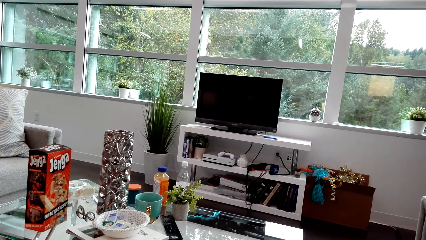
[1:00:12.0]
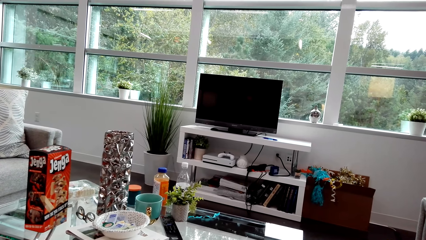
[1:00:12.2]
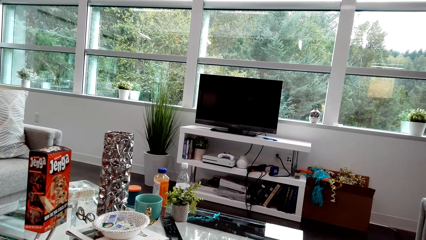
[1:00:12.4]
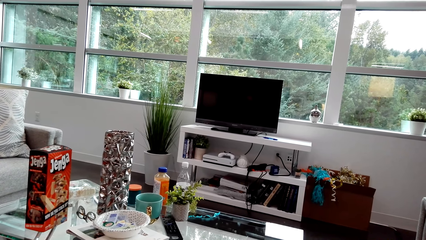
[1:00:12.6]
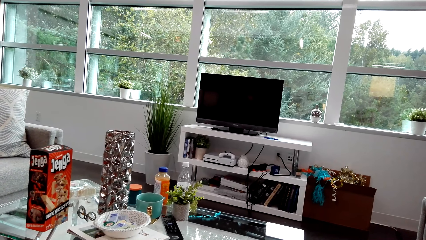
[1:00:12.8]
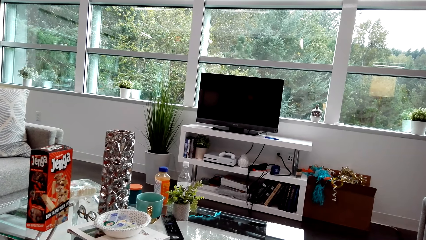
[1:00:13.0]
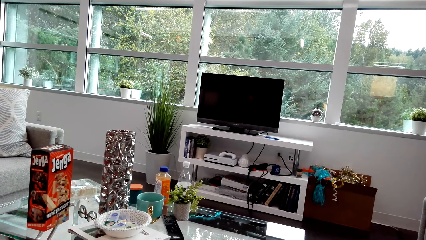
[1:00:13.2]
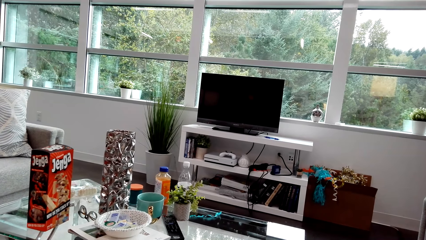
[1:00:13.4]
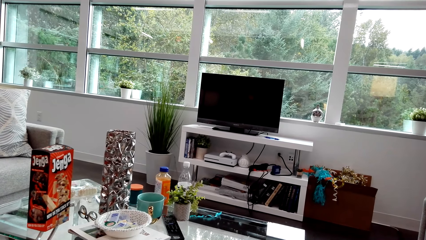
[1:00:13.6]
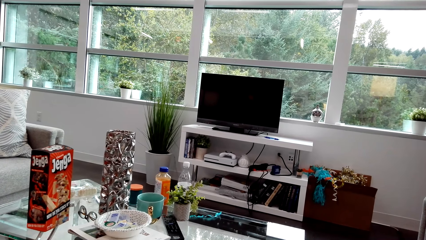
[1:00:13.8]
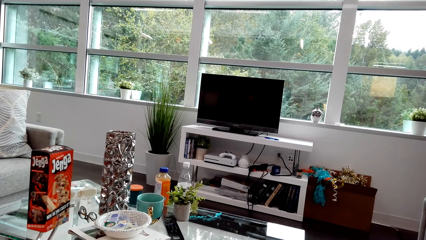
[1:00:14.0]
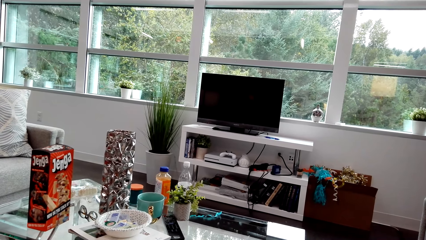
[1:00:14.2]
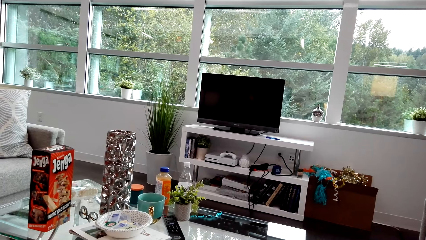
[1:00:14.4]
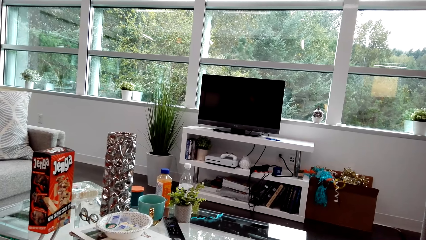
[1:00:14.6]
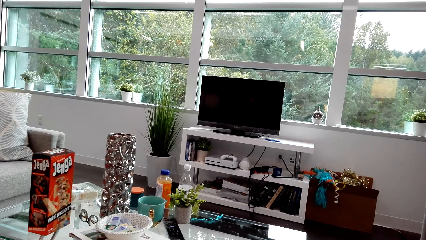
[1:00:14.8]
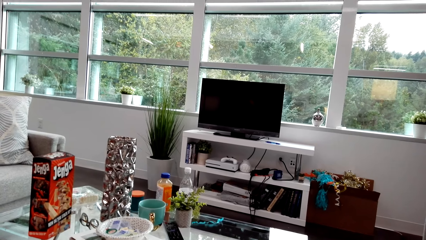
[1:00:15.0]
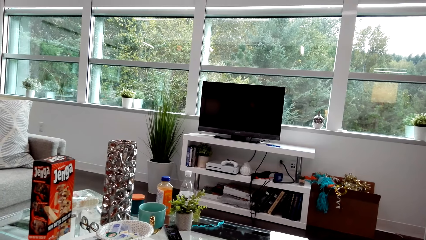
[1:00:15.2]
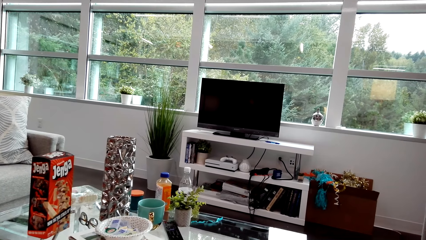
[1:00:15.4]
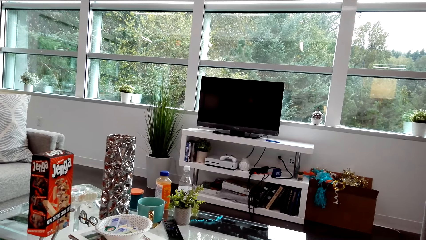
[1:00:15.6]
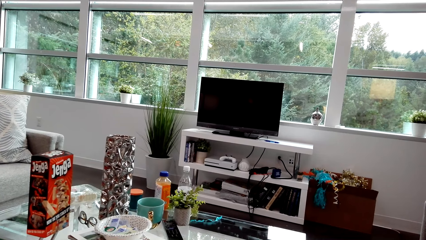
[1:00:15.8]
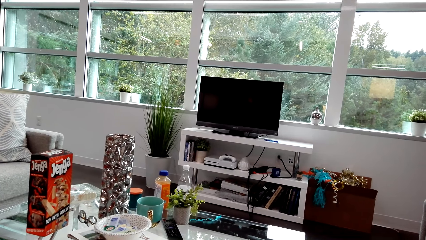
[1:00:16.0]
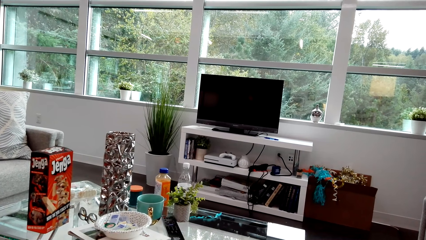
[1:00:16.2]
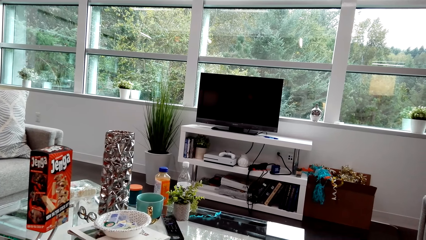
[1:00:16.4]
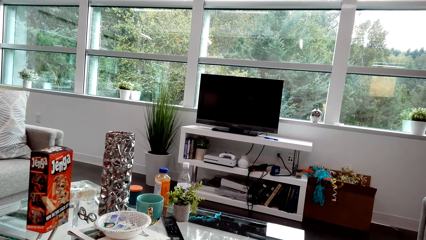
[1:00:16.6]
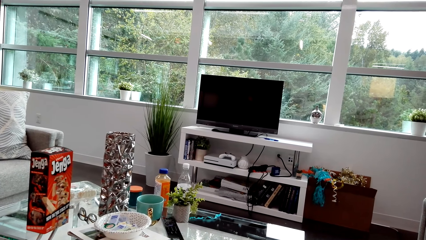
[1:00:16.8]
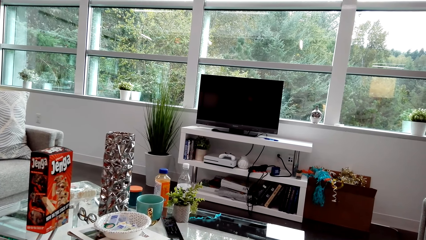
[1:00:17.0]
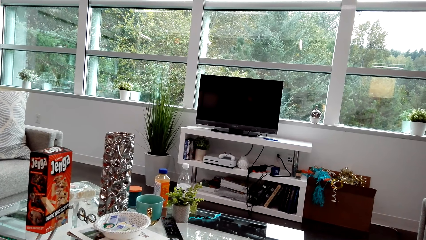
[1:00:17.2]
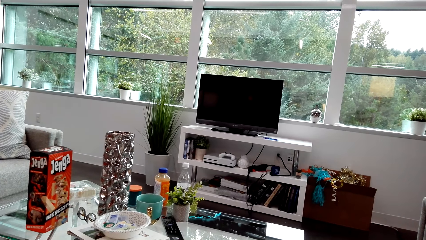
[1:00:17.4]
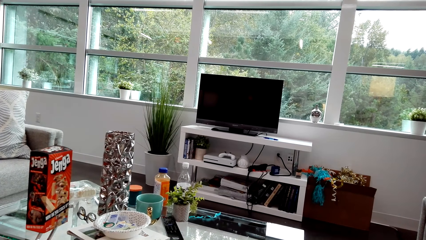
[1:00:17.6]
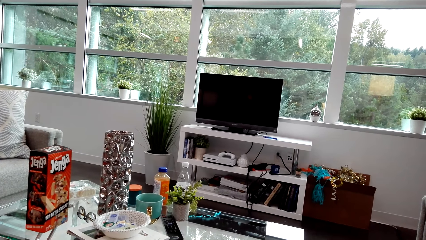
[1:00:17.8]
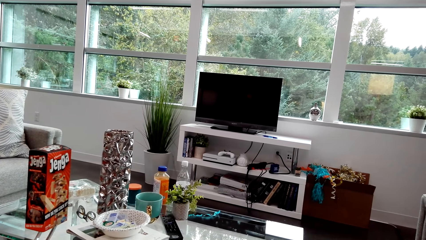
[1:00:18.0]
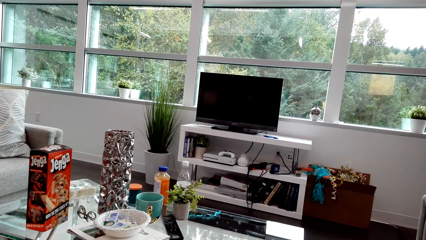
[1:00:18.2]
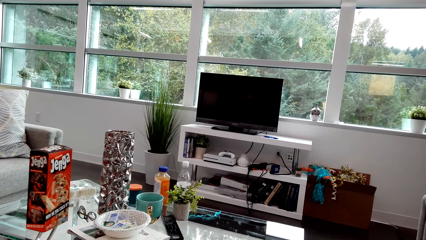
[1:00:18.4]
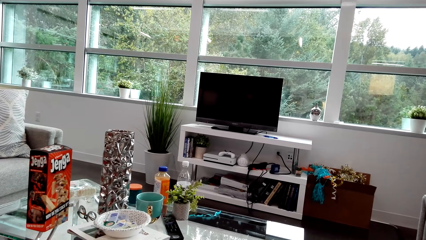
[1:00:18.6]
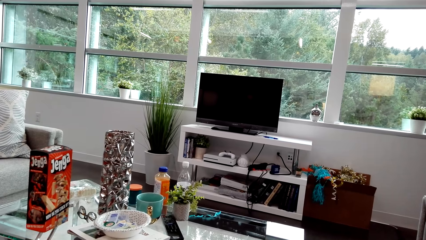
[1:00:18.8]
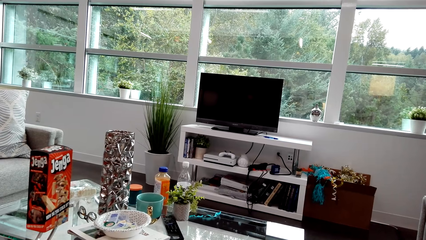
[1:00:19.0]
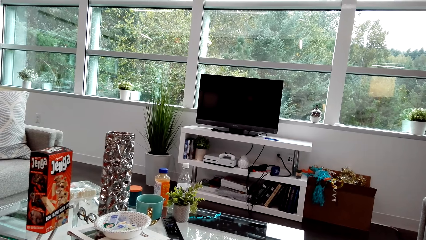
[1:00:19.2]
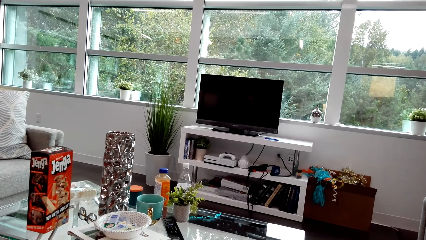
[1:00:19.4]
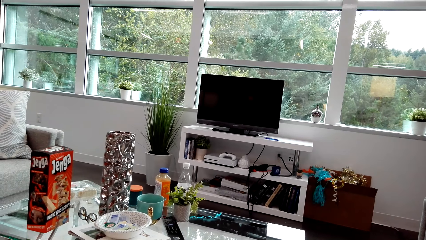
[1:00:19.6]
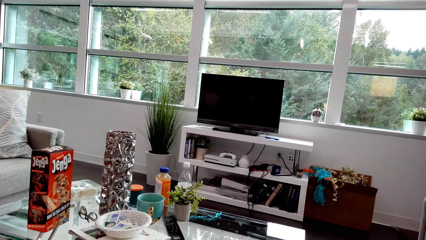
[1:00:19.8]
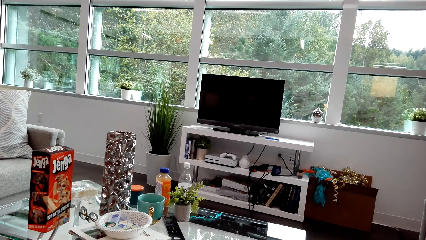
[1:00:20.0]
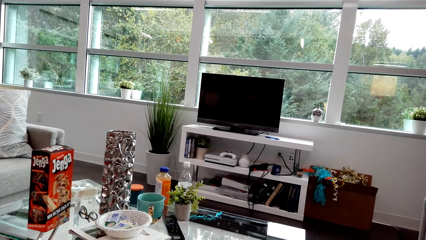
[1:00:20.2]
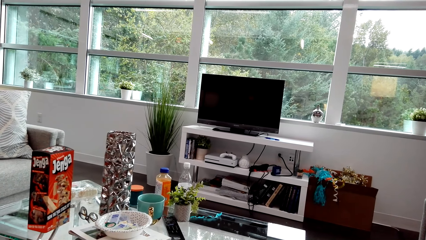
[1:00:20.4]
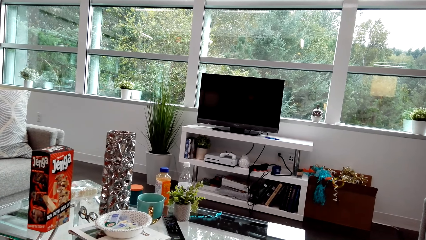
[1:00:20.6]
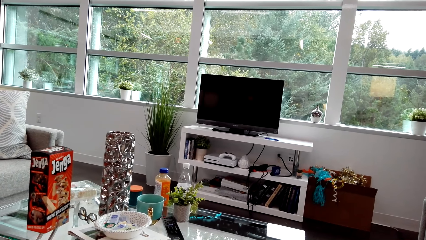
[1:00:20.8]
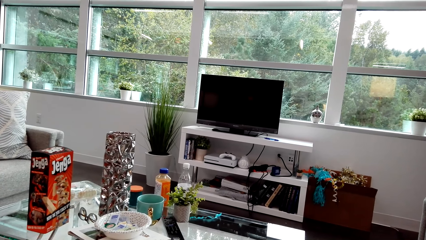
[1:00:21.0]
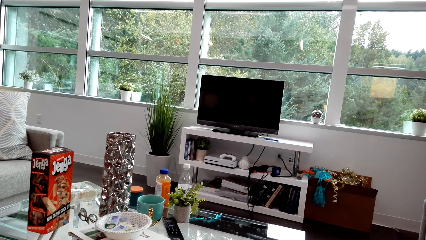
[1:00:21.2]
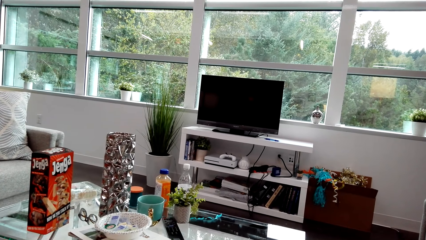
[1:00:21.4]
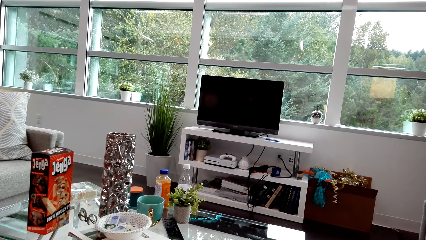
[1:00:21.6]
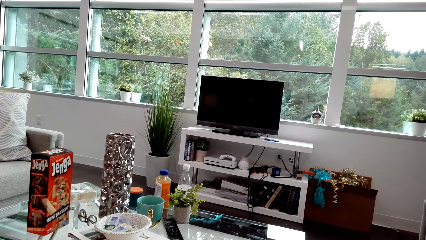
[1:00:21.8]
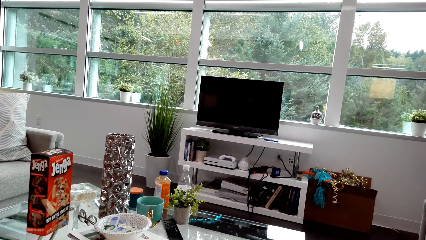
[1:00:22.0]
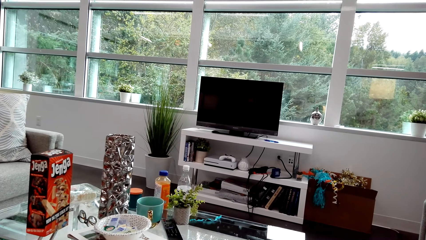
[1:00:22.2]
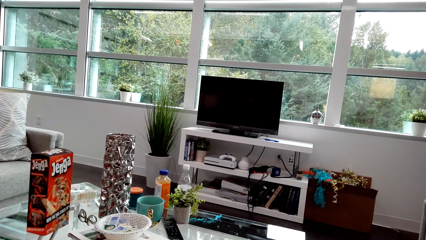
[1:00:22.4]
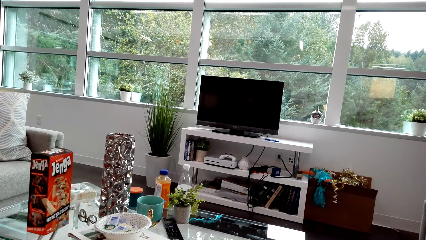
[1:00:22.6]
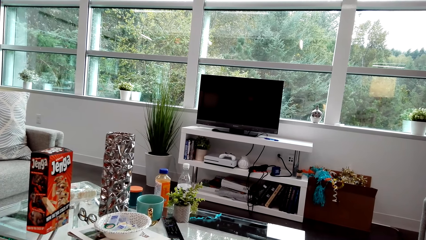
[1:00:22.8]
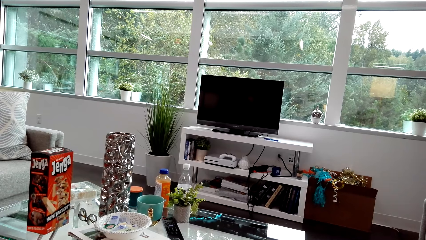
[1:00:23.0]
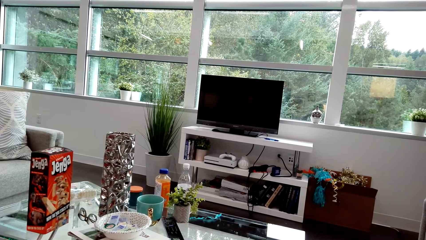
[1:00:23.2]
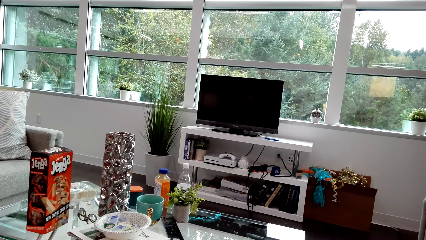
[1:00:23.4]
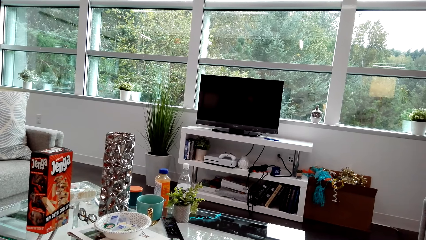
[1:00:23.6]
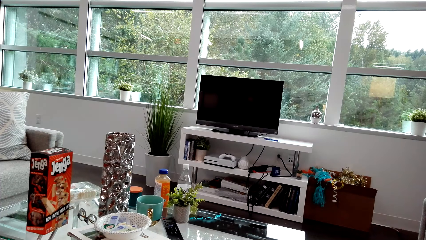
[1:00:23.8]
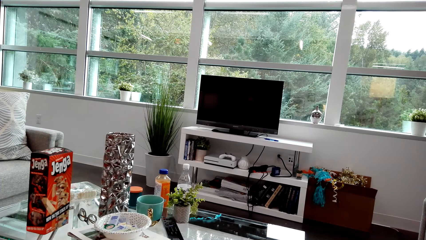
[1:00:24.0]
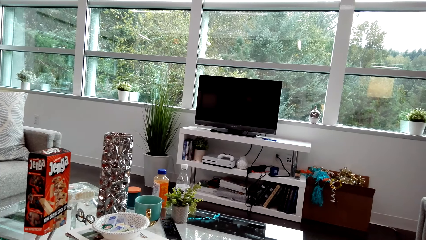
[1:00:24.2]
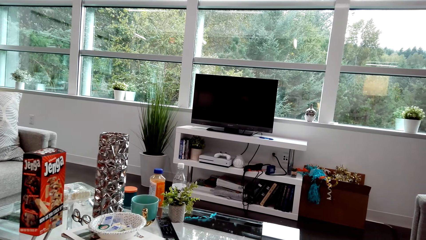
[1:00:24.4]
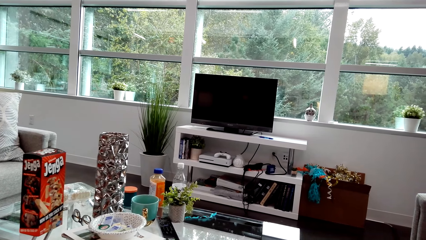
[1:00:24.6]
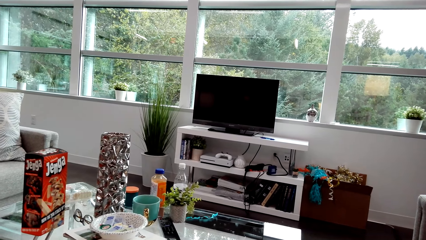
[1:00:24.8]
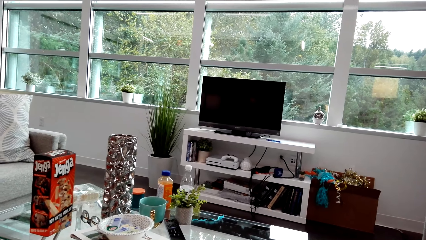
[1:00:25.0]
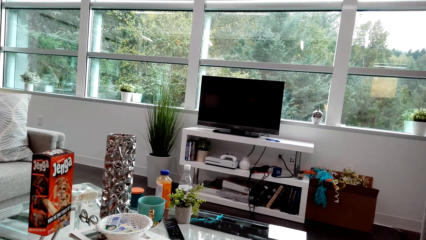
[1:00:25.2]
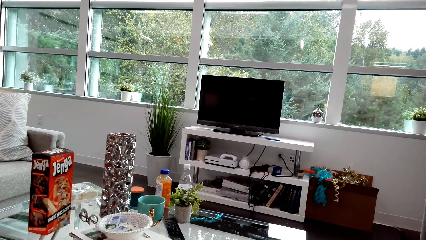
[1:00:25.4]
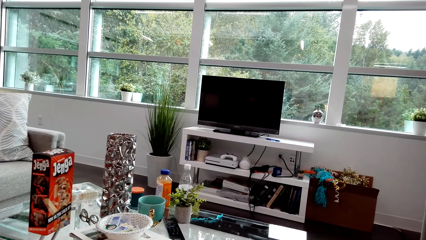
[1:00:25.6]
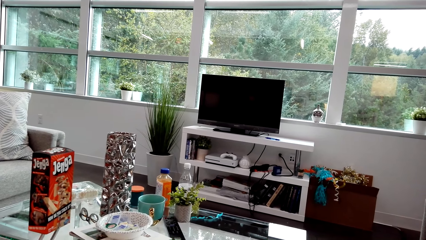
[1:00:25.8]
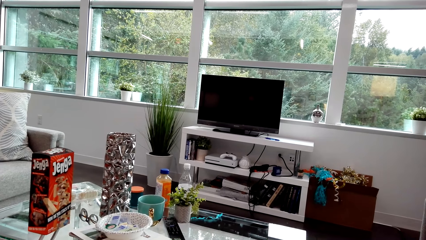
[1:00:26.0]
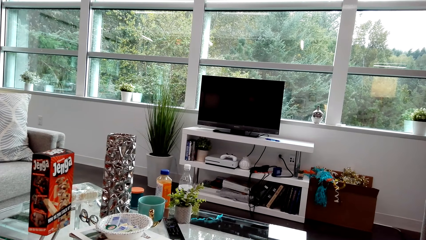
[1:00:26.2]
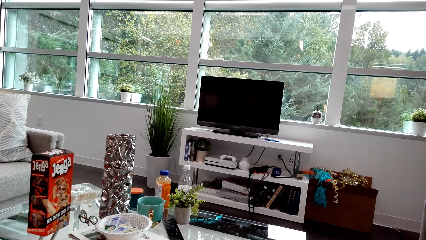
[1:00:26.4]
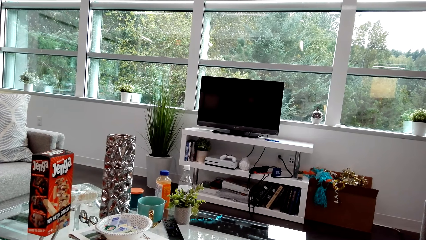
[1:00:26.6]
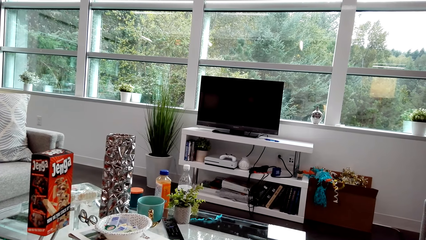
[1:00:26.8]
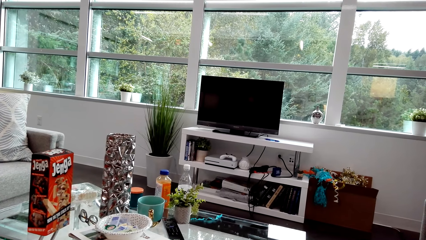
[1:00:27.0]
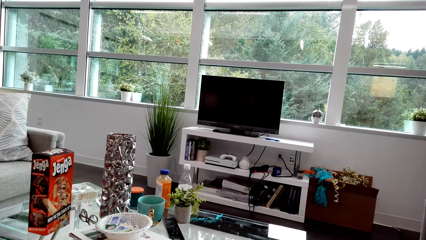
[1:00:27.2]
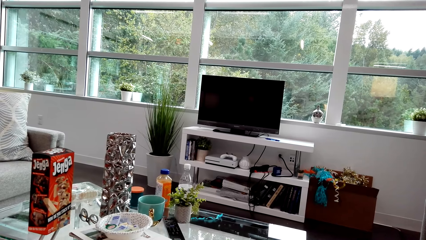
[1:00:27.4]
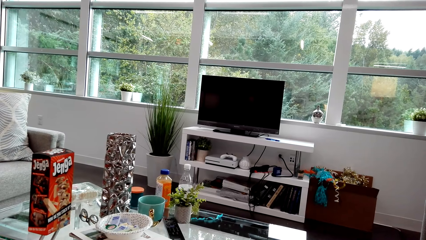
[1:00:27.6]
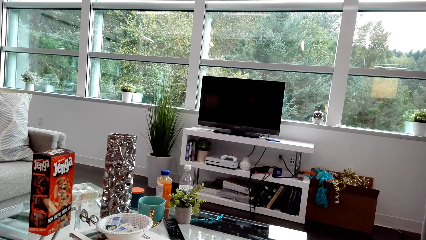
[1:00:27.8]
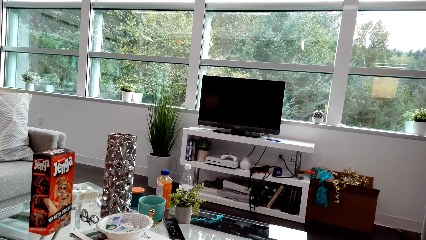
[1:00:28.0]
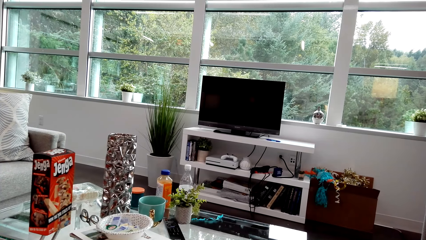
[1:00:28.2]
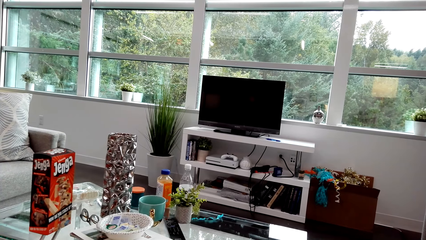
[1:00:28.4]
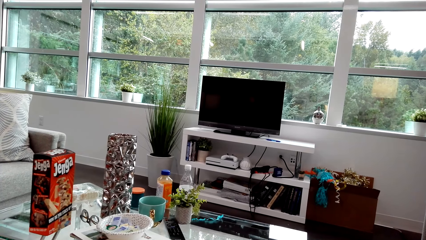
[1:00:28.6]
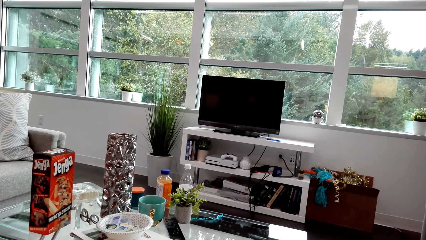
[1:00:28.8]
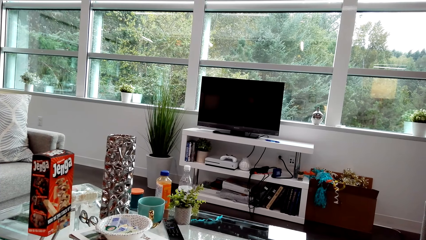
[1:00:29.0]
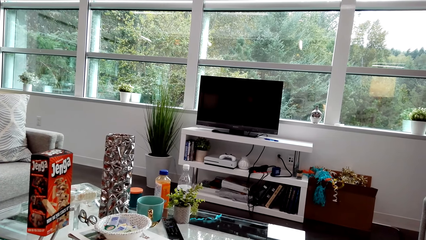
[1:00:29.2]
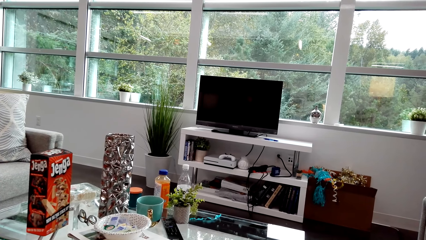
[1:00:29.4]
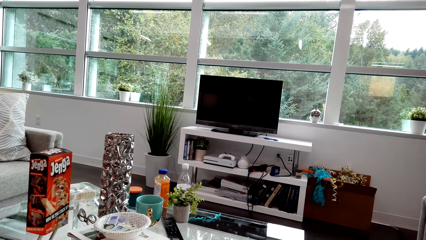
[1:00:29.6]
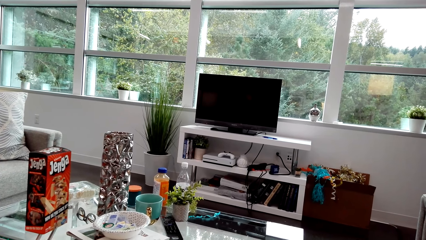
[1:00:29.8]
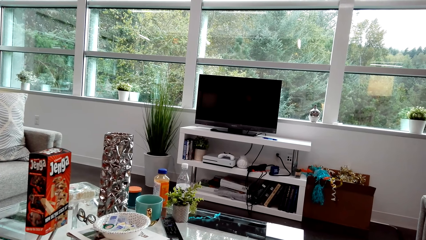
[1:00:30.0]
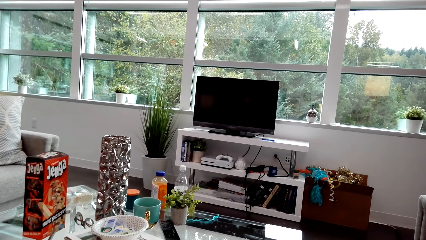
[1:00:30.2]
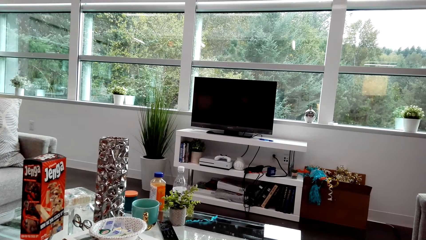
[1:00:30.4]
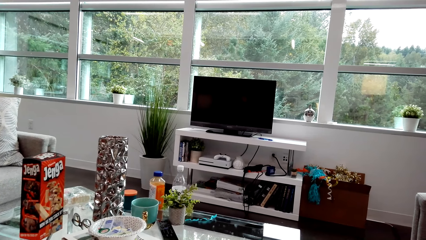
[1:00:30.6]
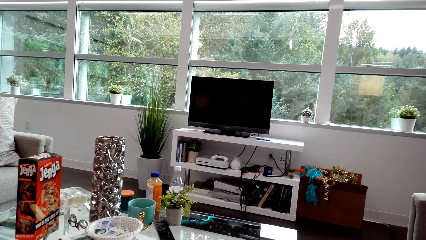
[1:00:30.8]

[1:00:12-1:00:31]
The camera wearer dialogues with a lady. They look around. They dialogue with the lady. They look around.
